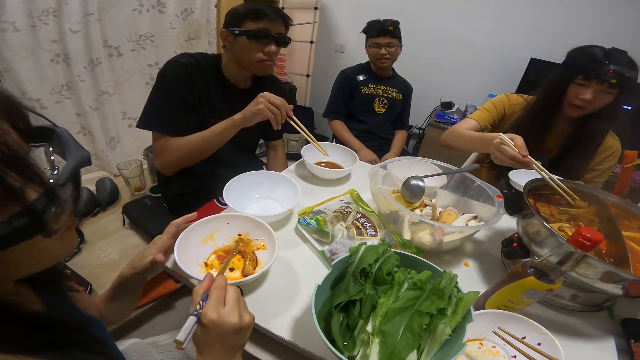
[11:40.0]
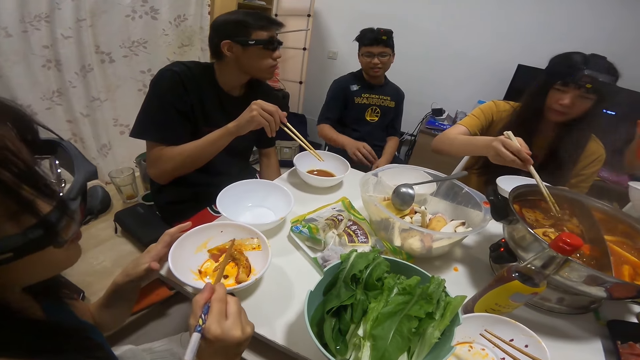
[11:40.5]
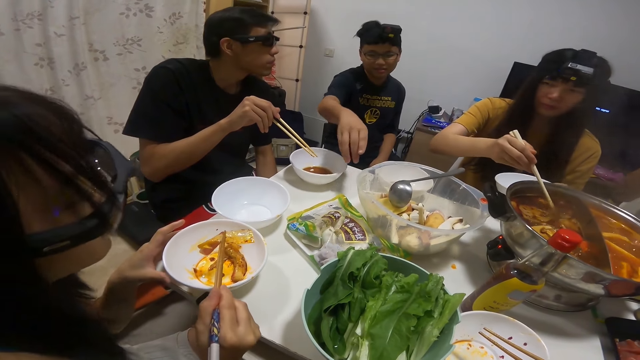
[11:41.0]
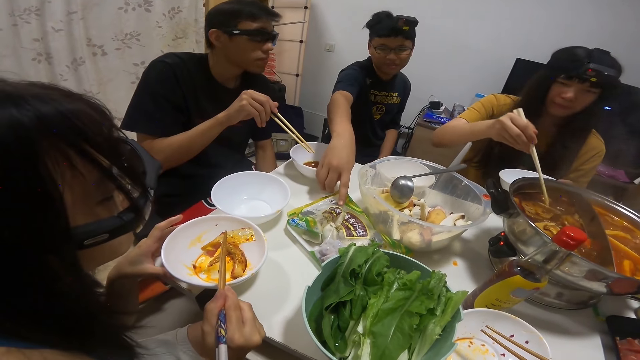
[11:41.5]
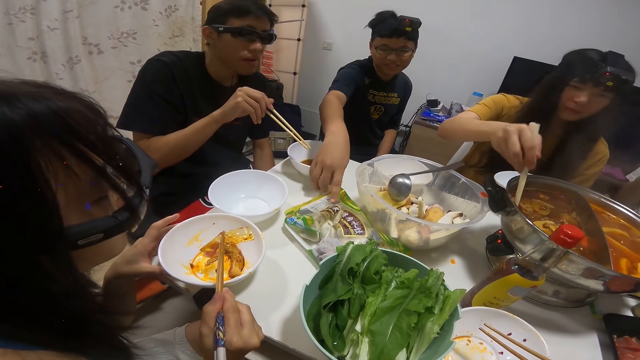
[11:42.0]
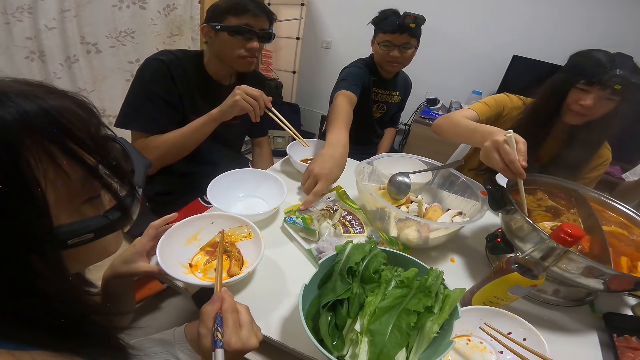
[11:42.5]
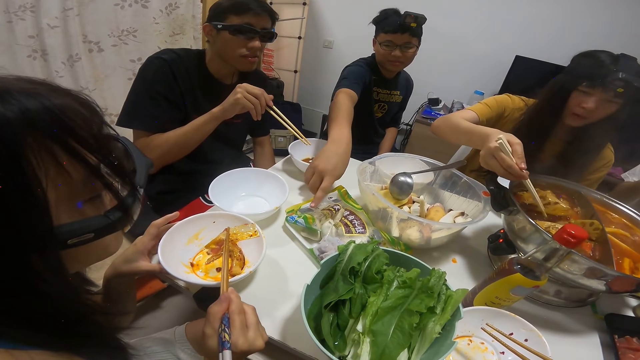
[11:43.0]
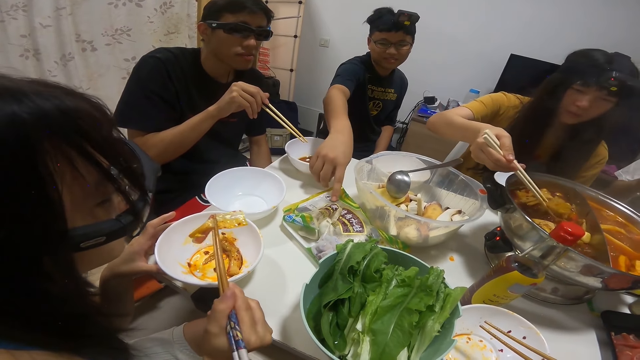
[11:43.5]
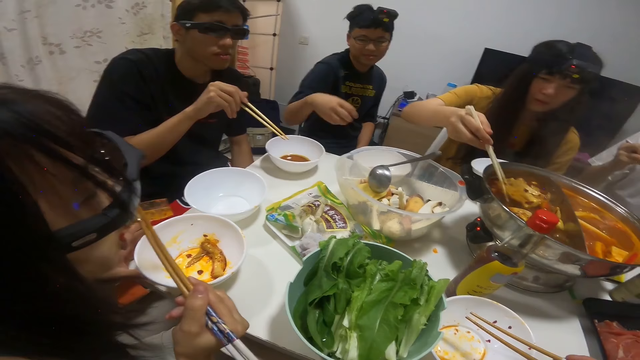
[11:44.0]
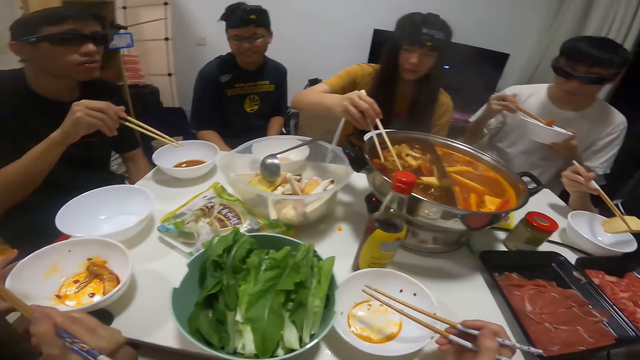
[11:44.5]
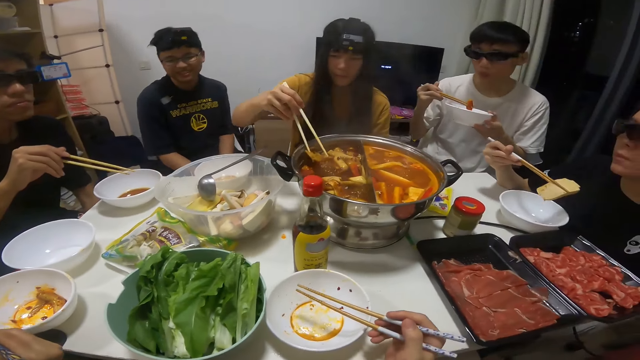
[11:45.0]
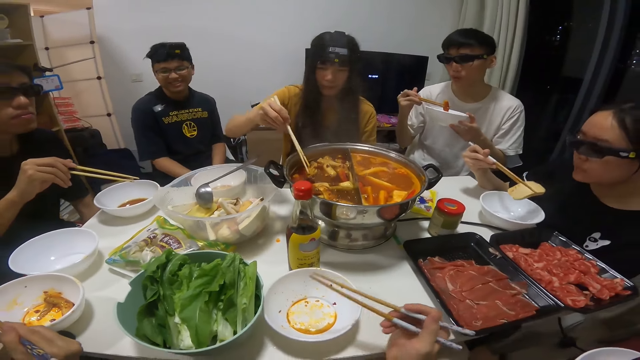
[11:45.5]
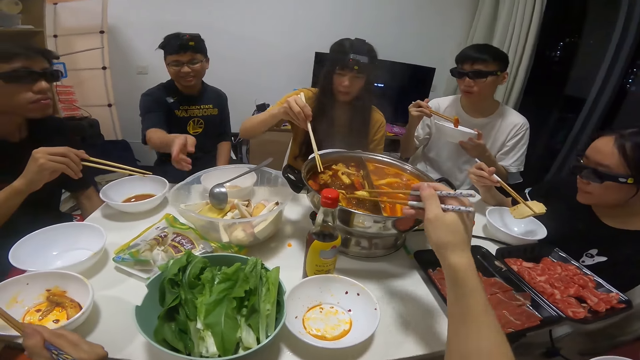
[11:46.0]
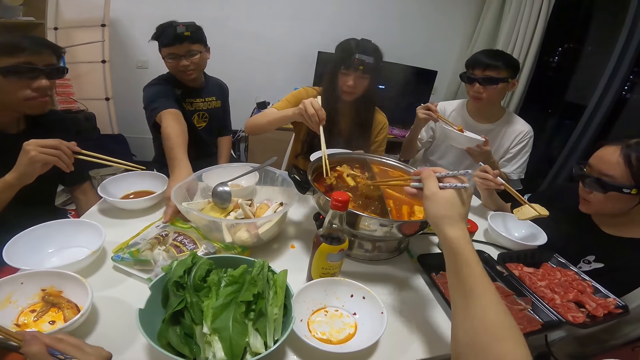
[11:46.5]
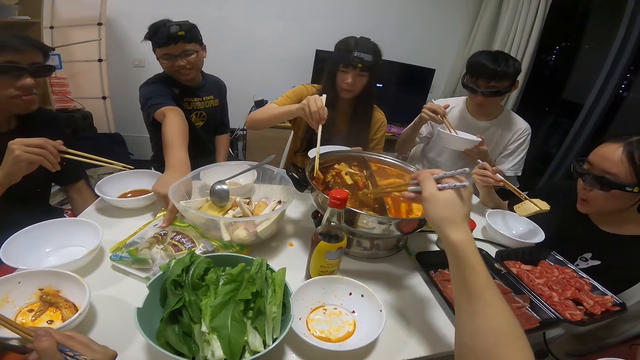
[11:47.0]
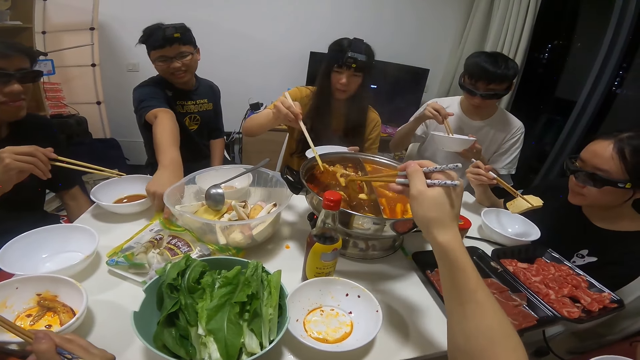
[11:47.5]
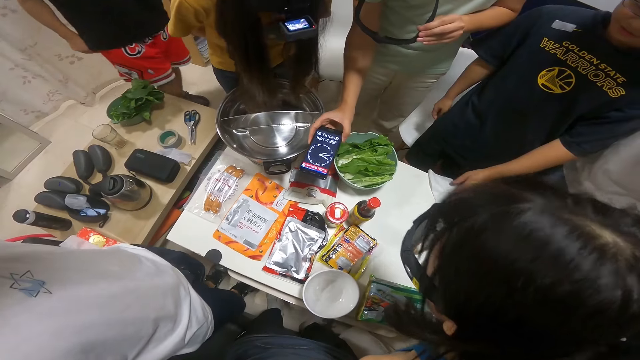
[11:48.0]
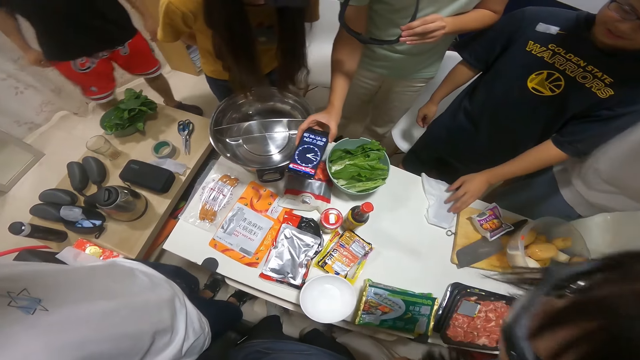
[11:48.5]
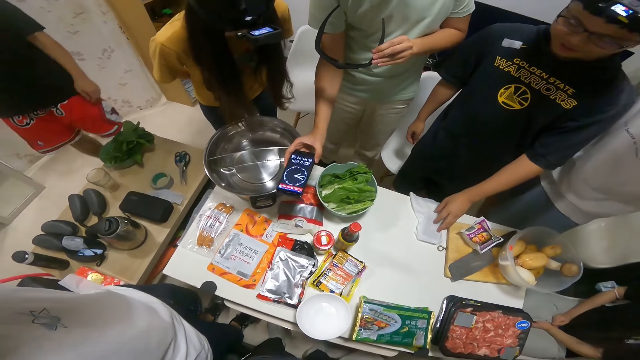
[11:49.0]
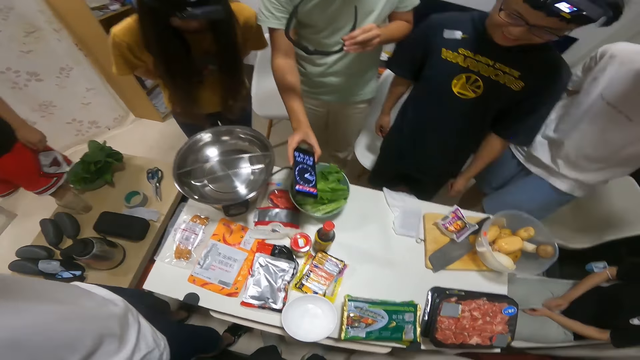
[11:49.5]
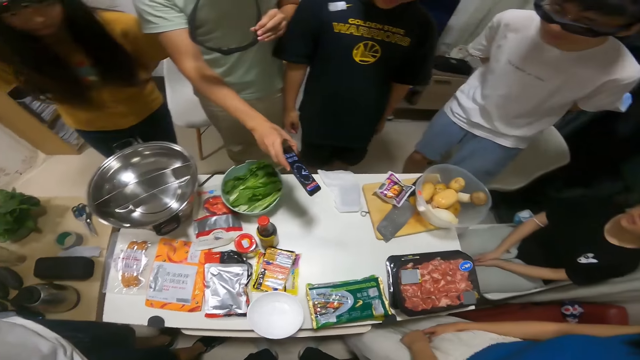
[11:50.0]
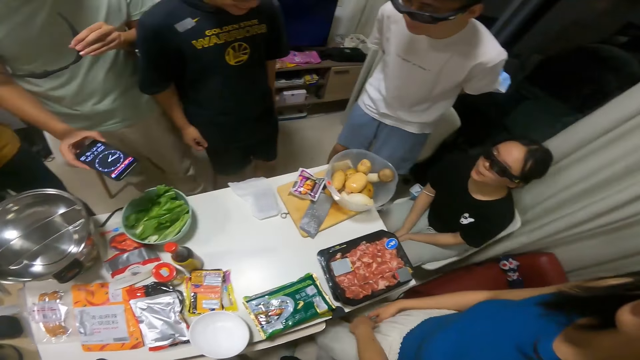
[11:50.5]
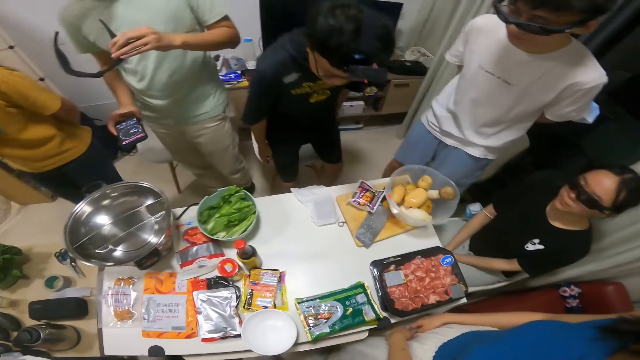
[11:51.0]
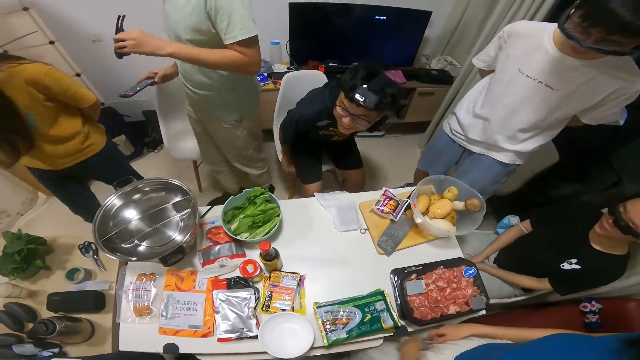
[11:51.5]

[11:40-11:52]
A man drops the pepper into his plate in his left hand with the chopsticks in his right hand. Another man touches a pack of prawns on the table with his left hand. The camera wearer holds the chopsticks with his right hand. He picks a mushroom from the bowl of soup on the table with the chopsticks in his right hand. A woman picks a mushroom from the bowl of soup on the table with the chopstick in her right hand. A third man holds a phone in his right hand and holds a pair of glasses in his left hand.

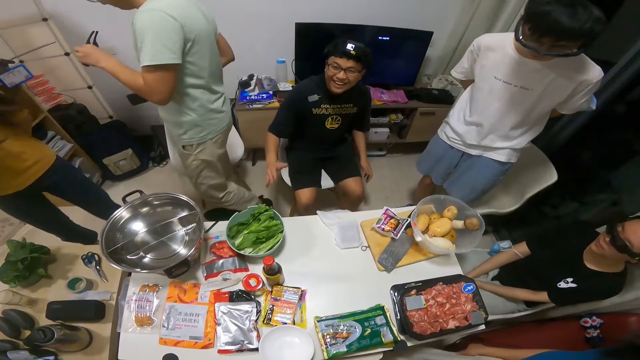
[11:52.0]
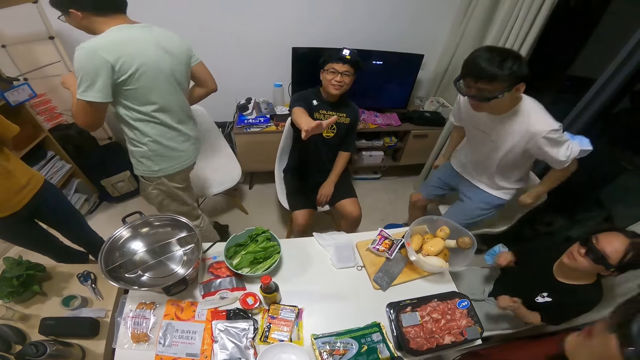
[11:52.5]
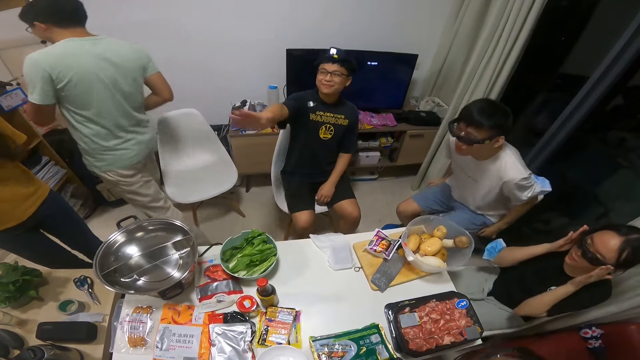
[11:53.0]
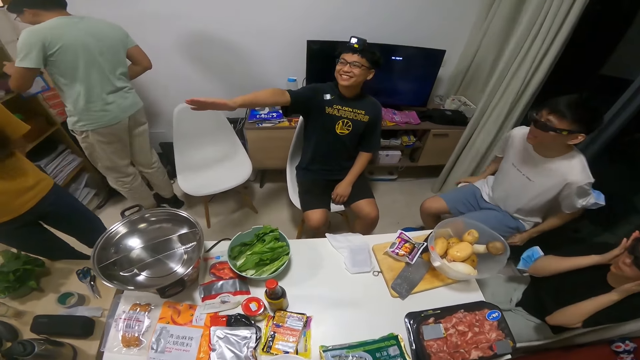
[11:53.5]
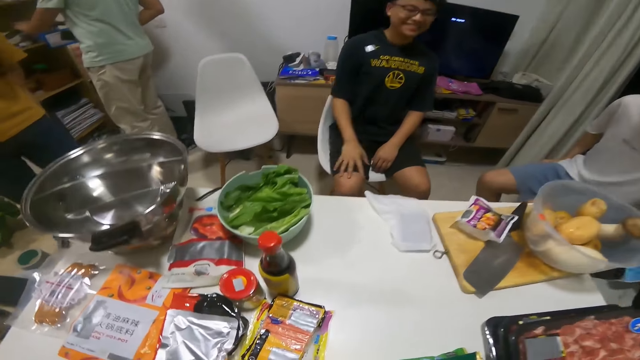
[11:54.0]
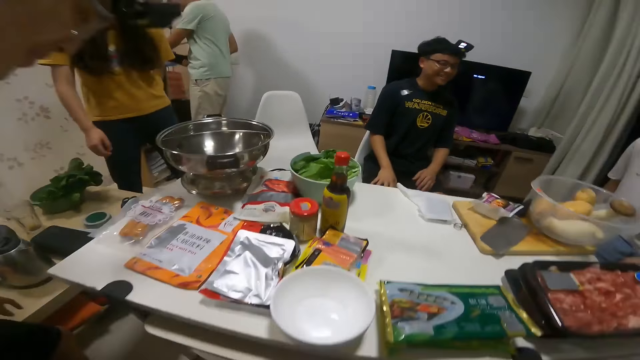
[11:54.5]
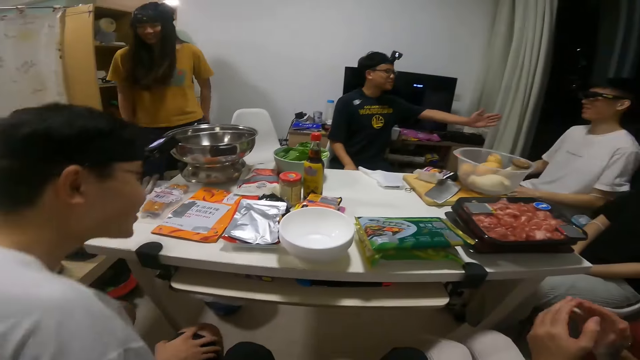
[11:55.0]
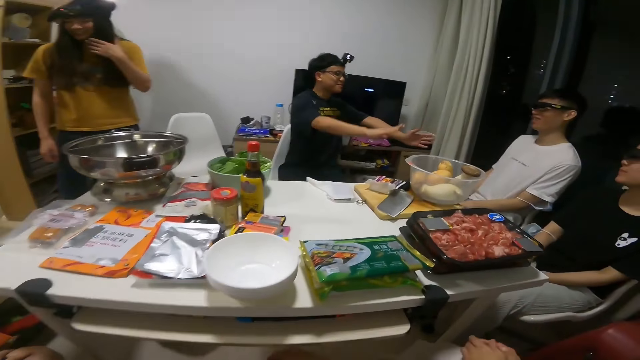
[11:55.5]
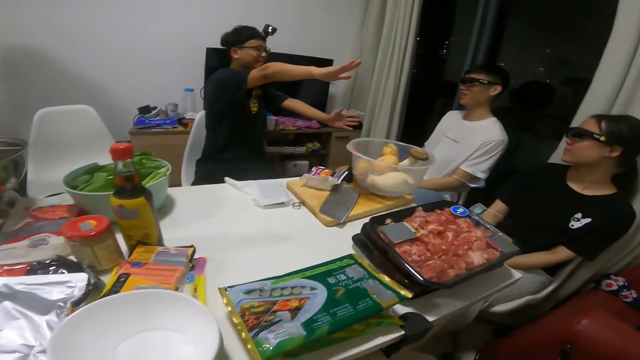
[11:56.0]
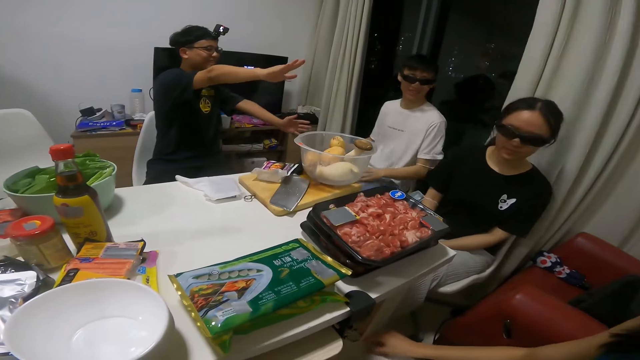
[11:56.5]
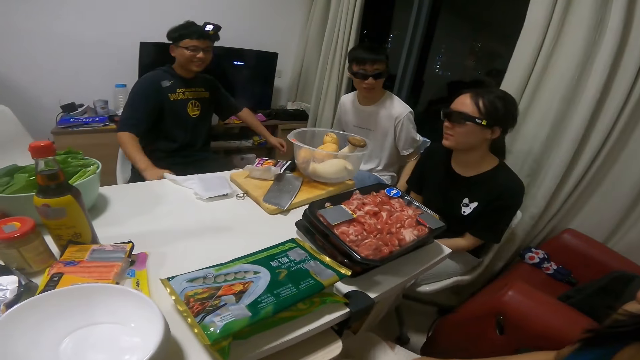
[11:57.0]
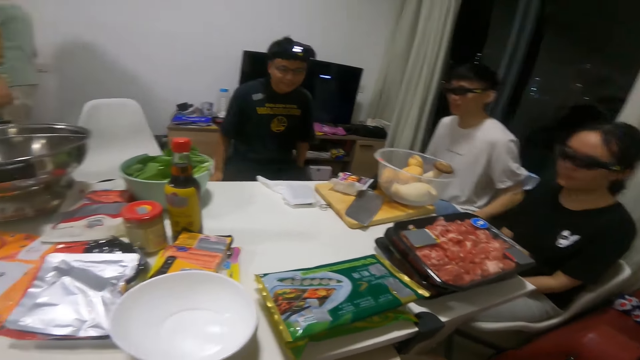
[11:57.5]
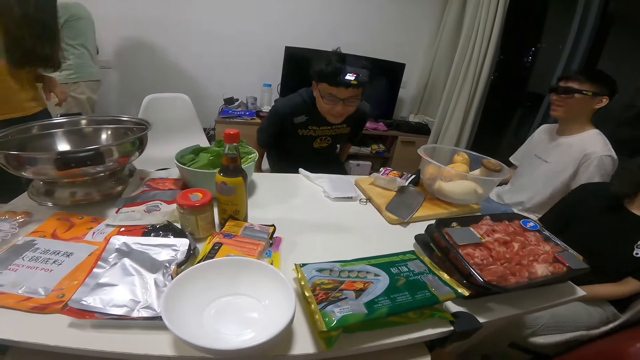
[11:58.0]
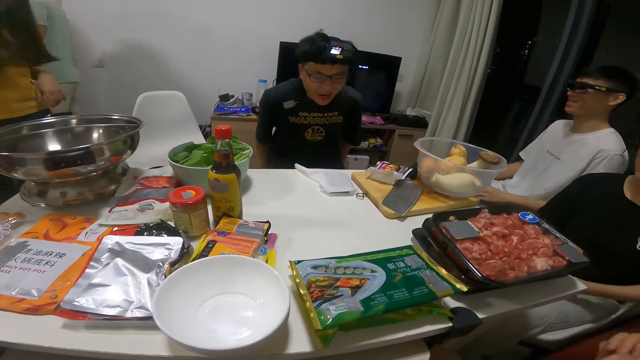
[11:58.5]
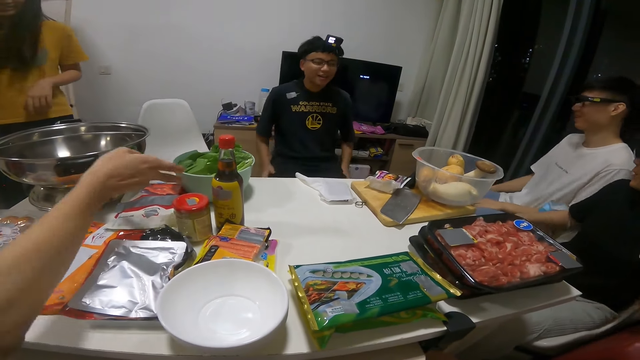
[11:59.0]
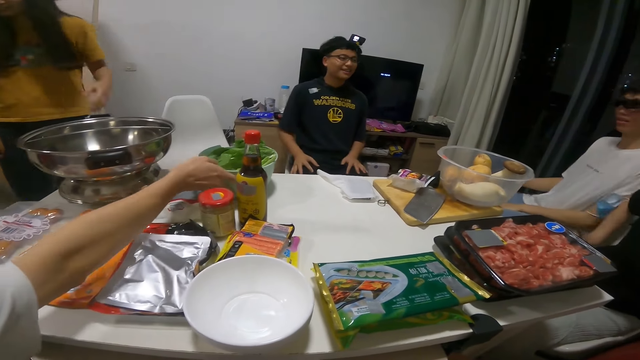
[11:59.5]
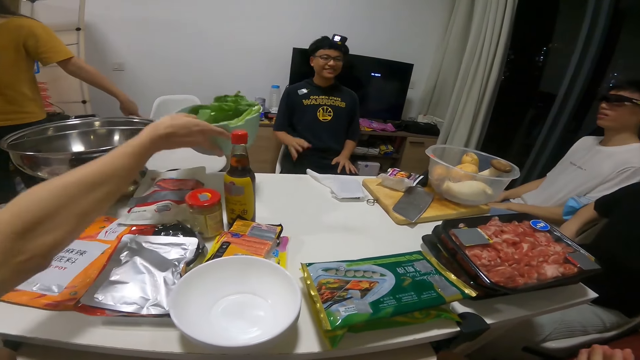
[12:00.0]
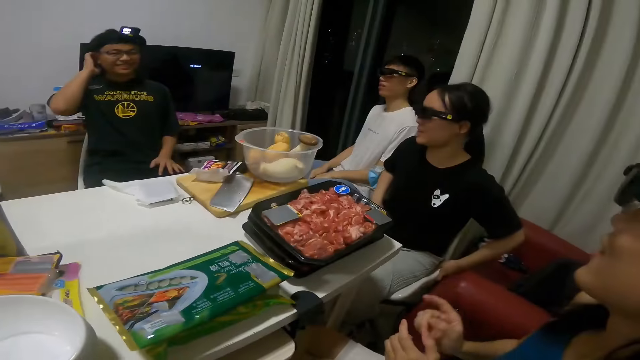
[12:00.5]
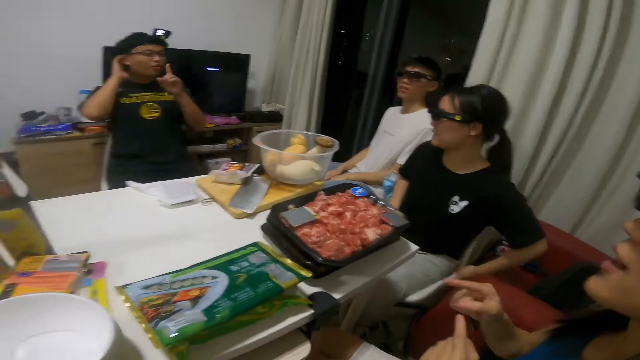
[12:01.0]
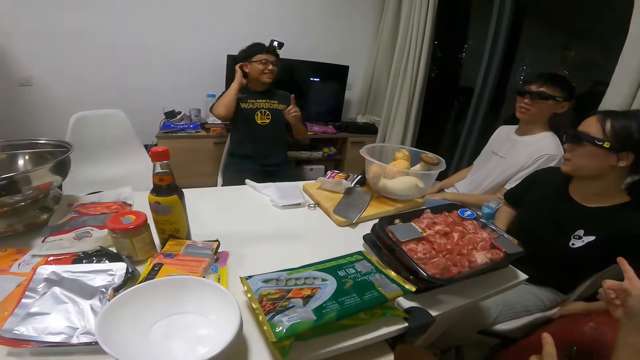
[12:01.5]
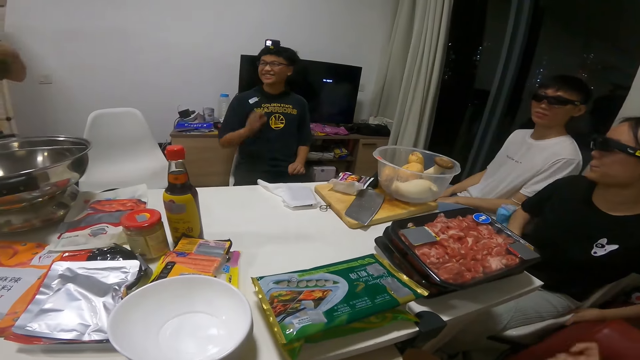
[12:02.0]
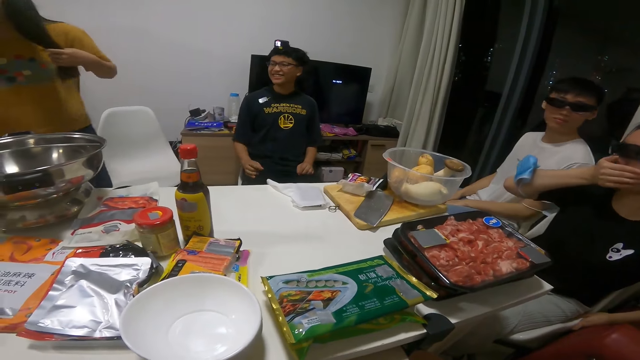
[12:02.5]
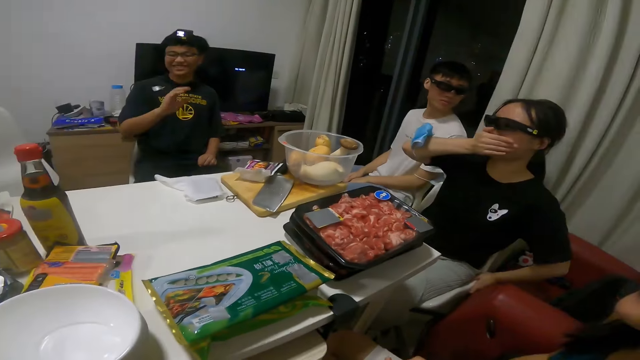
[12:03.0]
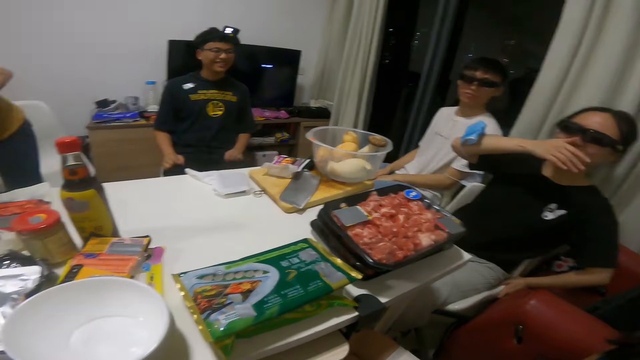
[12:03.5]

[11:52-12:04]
The camera wearer looks around. A man takes a bowl of lettuce from the table with his right hand.
